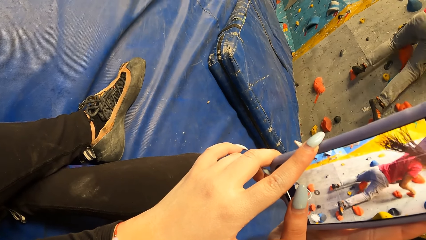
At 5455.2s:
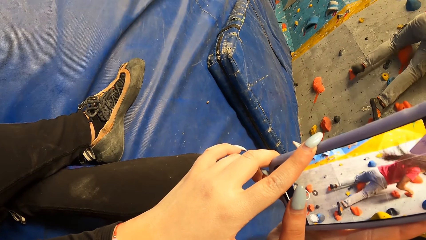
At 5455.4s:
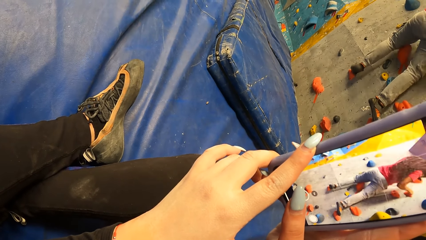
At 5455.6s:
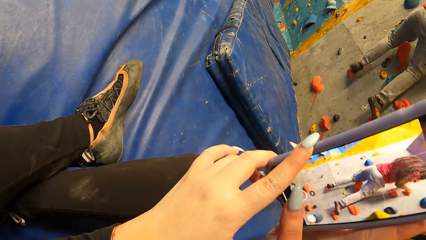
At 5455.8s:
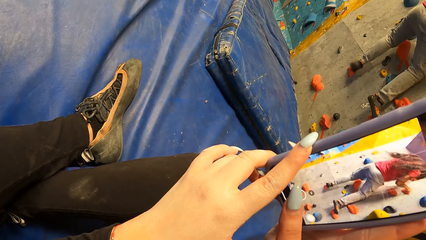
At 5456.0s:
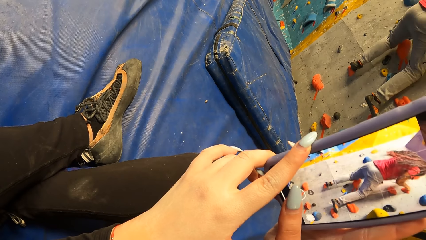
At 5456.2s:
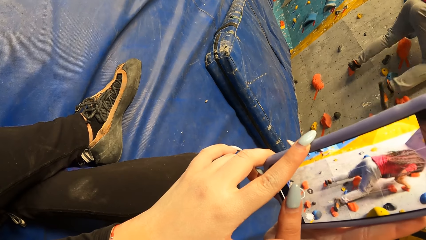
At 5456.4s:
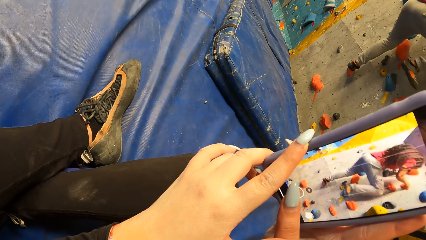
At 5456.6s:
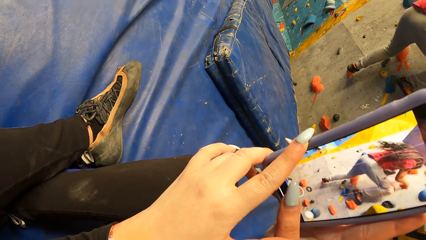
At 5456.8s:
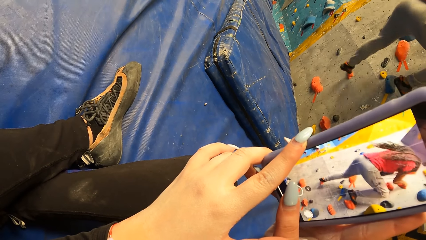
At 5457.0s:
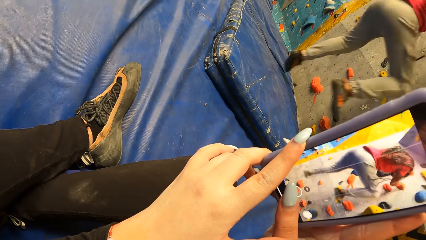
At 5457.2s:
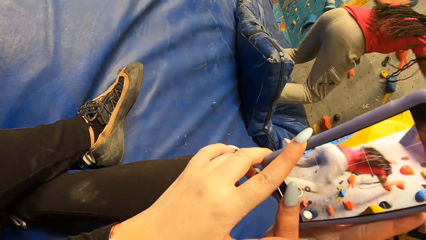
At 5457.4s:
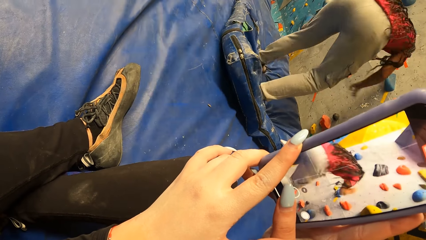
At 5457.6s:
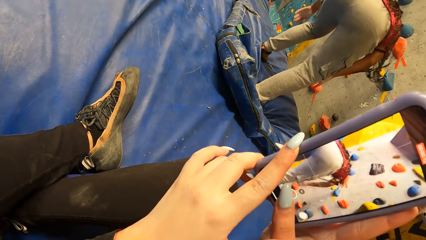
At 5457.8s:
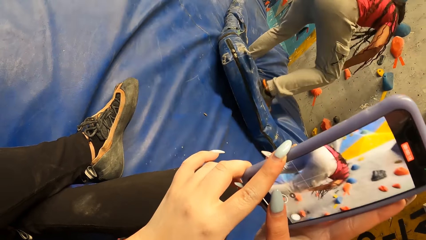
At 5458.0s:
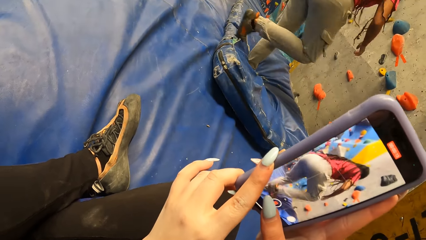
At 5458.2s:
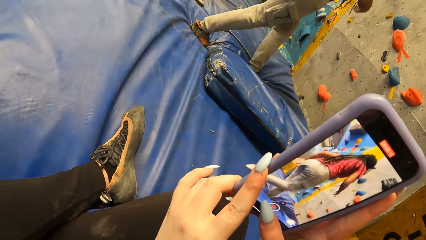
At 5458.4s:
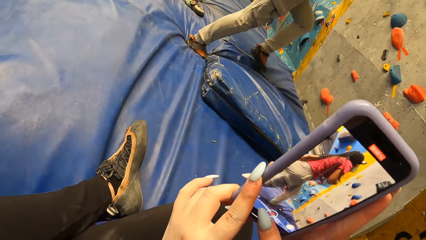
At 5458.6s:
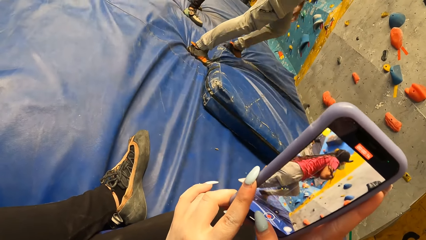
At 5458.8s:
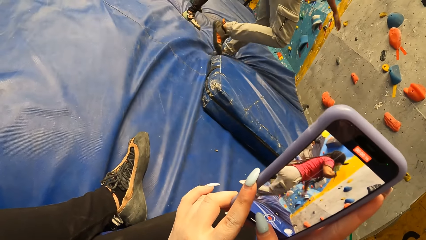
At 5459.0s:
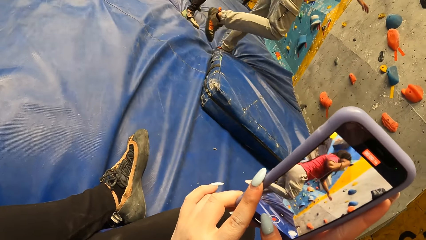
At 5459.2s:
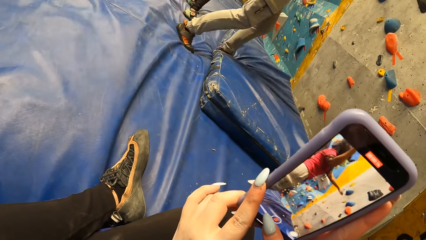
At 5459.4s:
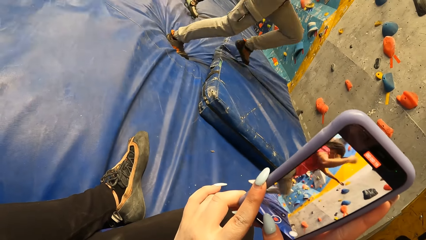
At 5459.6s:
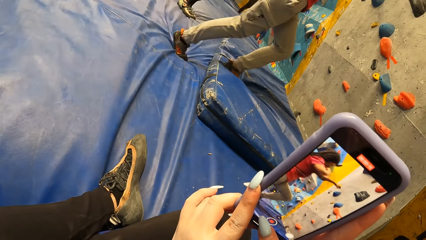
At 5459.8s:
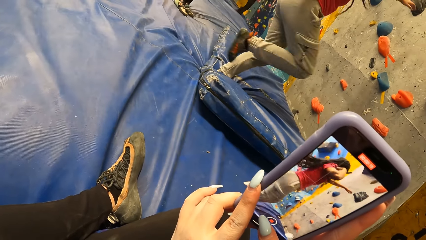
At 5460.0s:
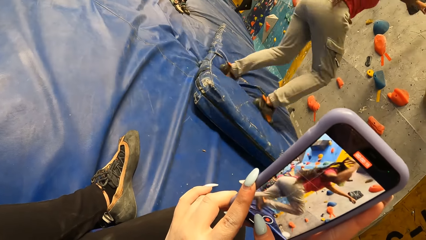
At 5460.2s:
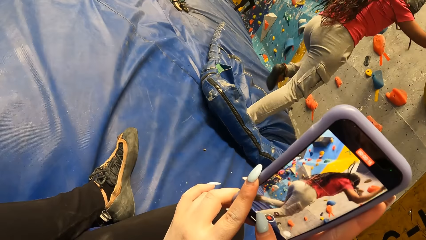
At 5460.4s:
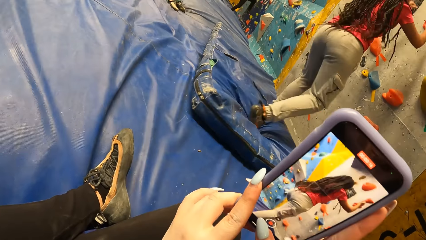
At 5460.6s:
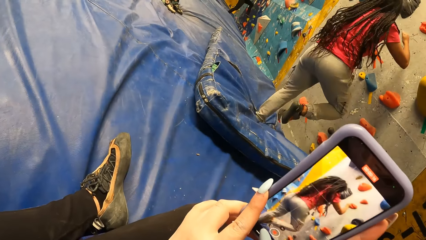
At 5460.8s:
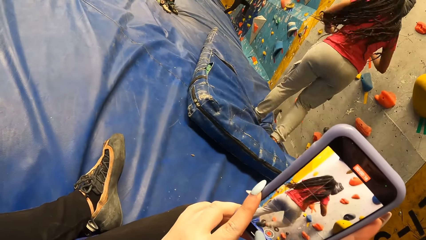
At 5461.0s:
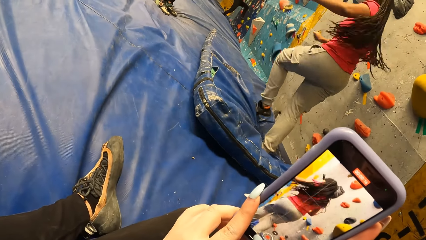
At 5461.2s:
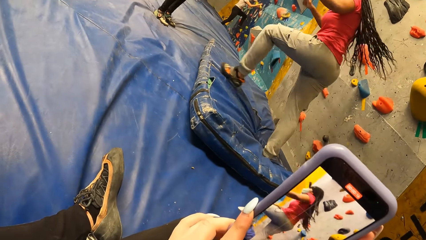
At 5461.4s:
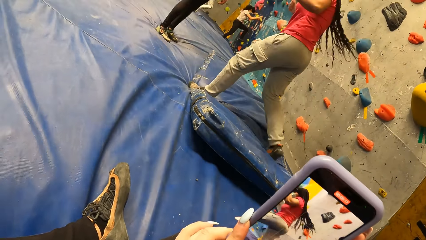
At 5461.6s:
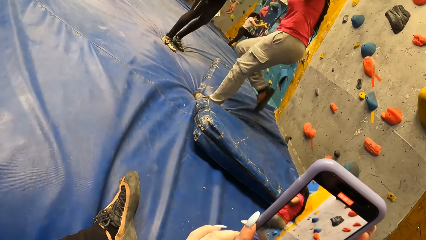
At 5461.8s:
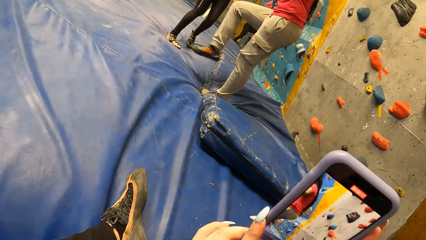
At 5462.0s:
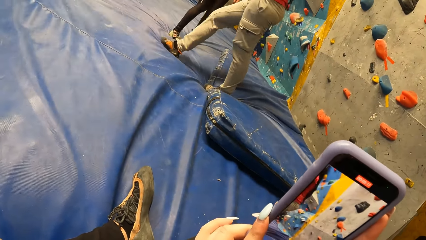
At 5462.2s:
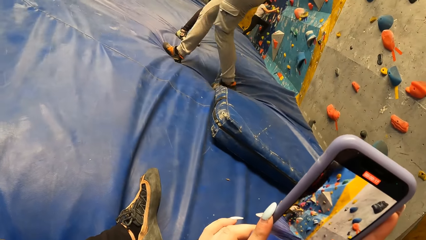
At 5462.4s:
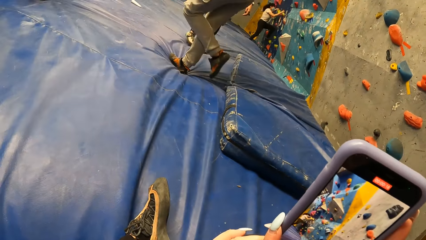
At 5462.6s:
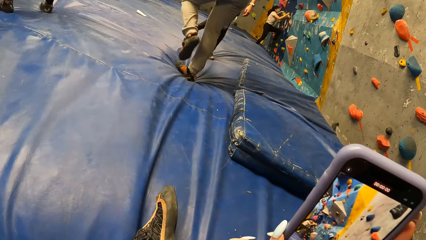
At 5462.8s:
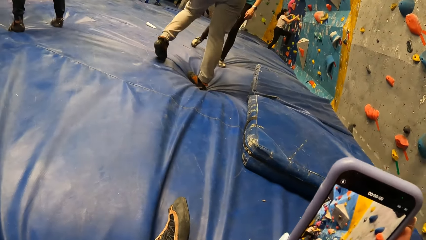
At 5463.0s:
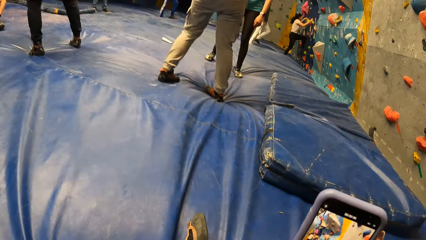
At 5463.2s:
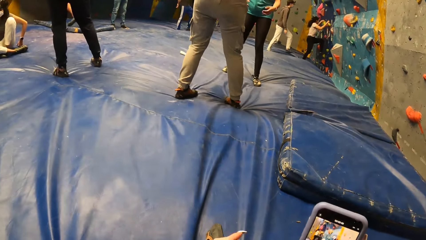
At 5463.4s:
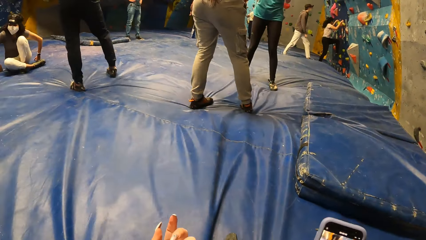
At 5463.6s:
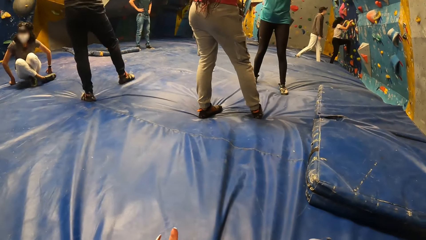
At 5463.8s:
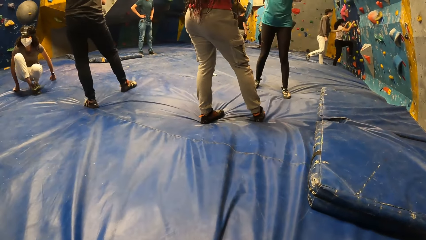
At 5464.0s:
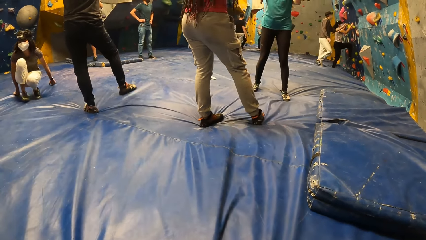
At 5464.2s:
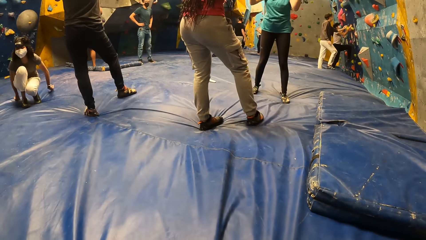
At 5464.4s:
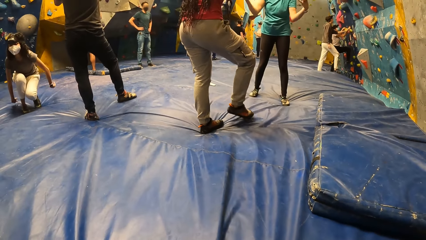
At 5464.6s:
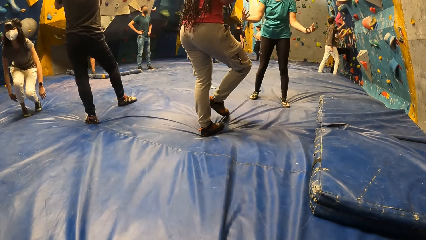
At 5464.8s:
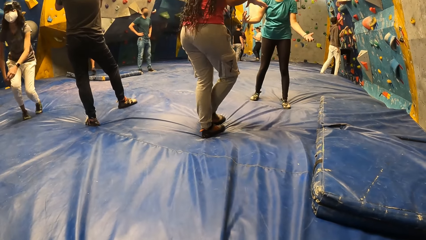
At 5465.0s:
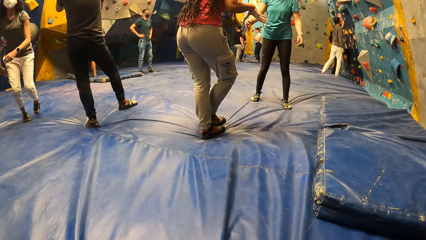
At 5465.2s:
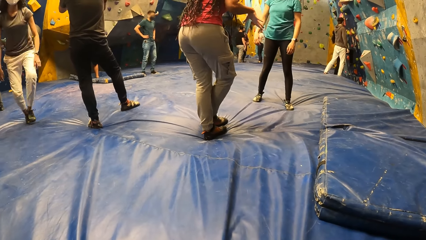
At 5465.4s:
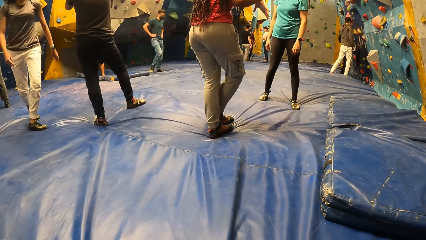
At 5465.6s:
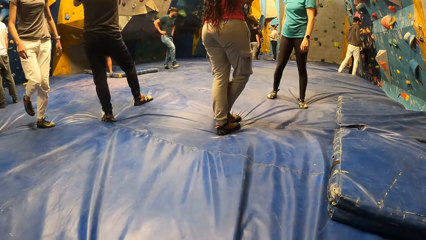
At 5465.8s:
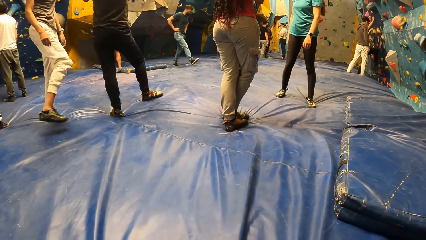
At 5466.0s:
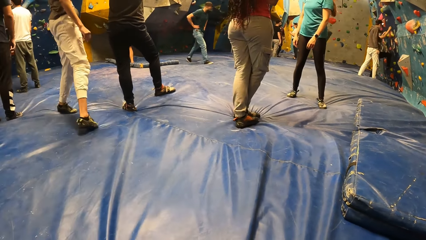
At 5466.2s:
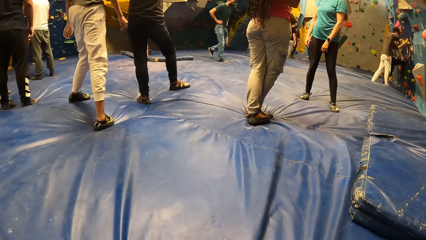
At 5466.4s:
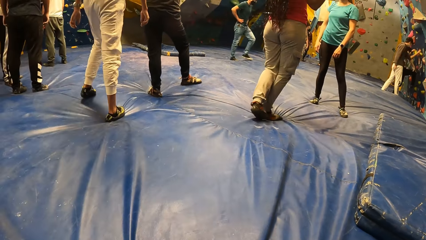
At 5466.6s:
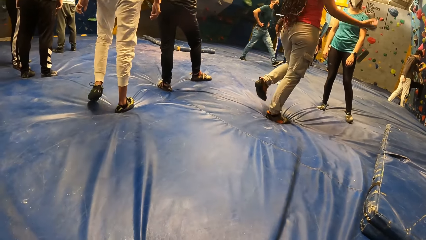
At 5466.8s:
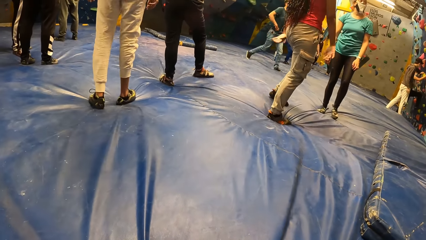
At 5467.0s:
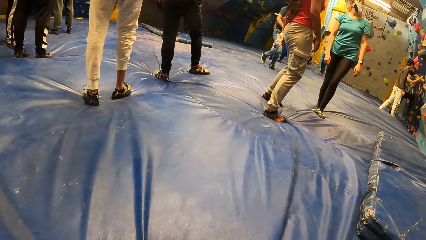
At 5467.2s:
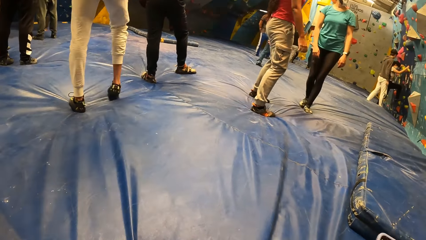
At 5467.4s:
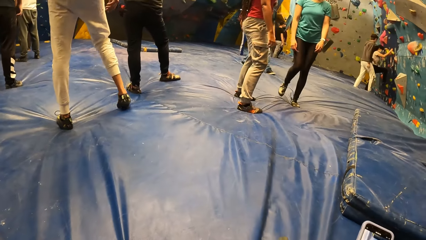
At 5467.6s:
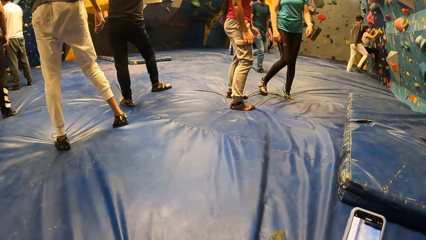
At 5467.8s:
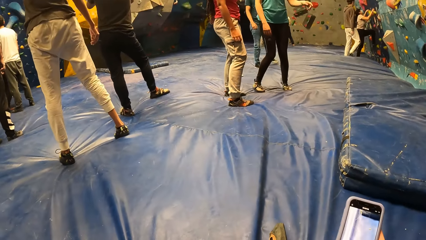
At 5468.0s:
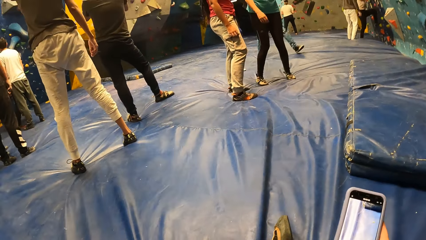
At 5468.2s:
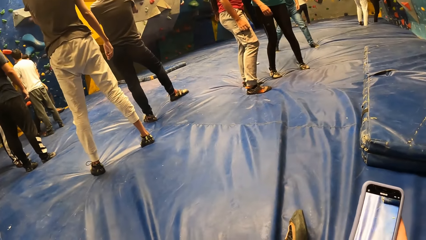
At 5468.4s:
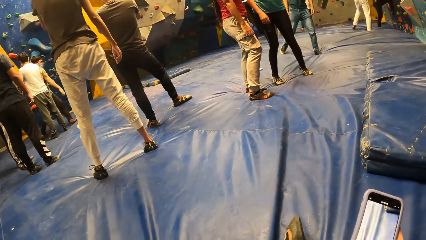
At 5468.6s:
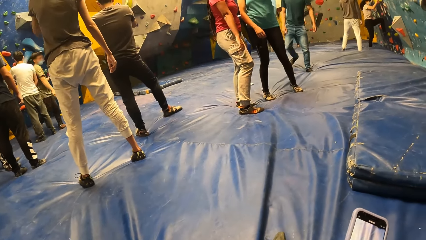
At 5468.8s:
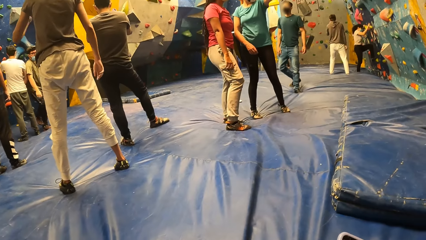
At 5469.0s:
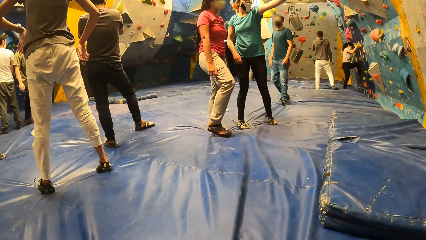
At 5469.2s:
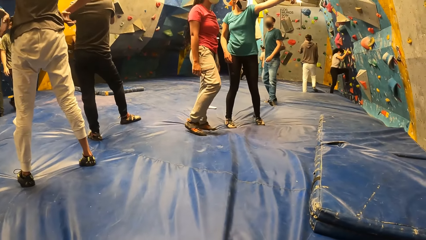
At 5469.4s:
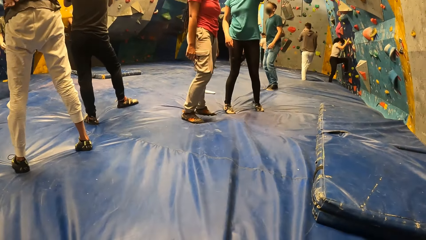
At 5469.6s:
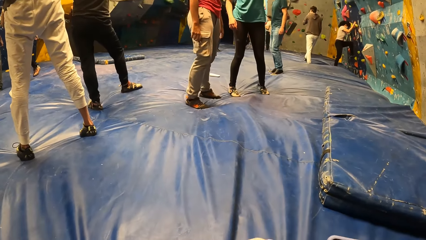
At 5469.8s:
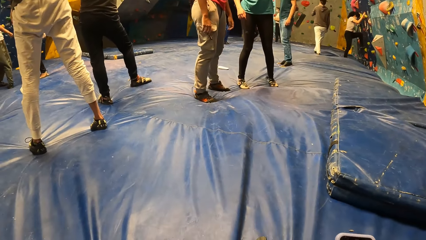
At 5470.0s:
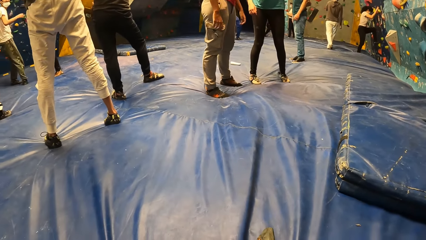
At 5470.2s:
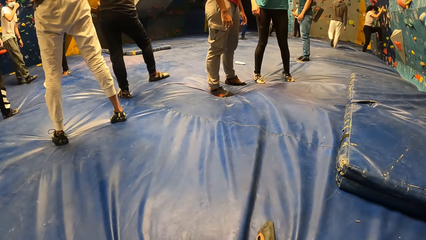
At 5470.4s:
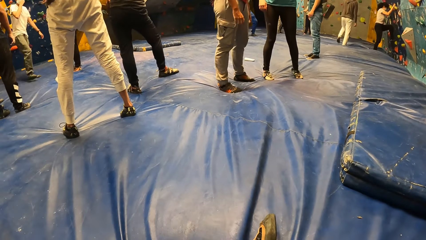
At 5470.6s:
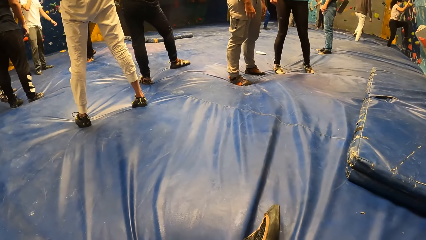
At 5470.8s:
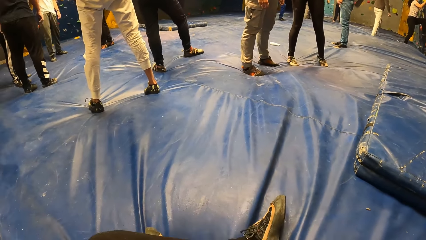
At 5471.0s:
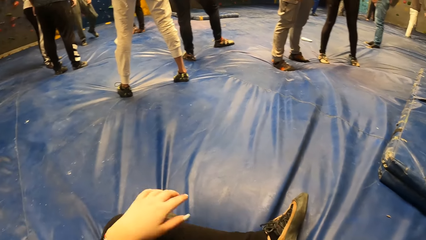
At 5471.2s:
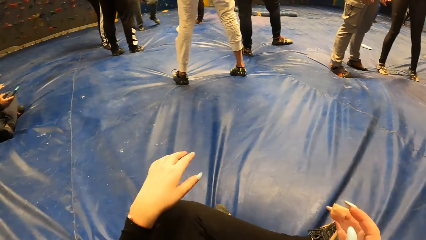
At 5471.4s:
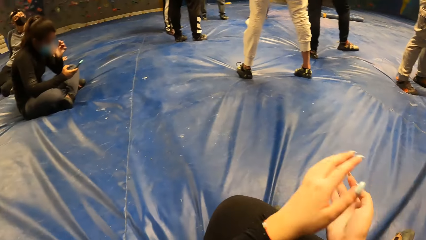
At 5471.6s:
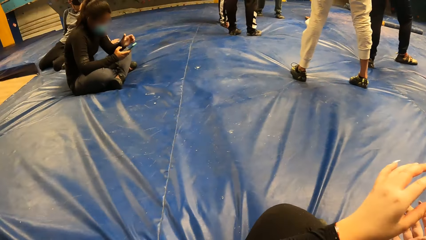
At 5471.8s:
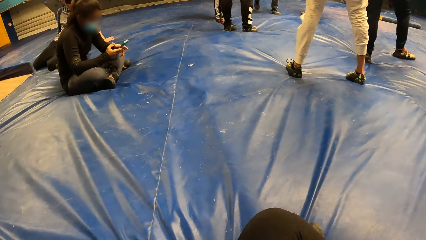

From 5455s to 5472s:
The woman drops from the wall to the crash mat. A man matches the crash mat.
